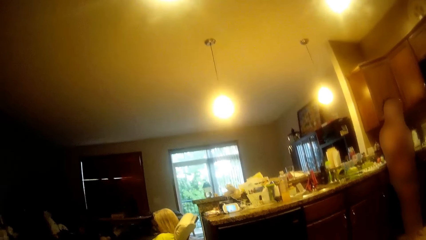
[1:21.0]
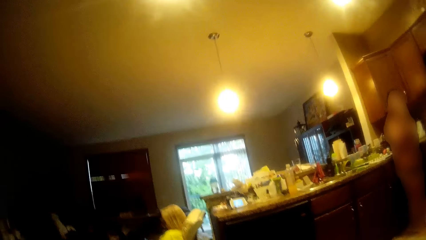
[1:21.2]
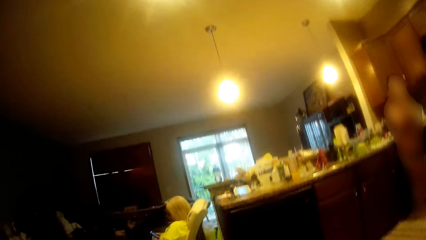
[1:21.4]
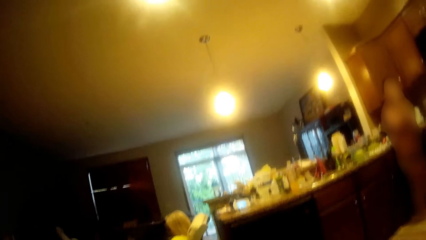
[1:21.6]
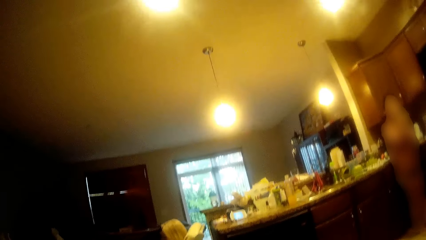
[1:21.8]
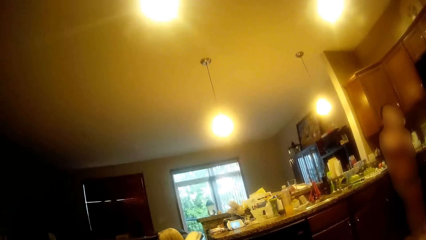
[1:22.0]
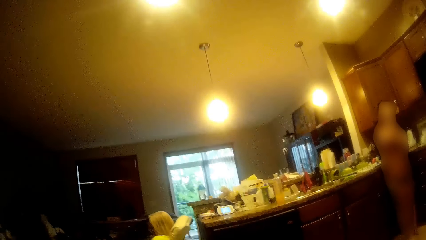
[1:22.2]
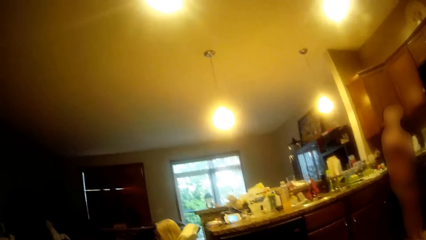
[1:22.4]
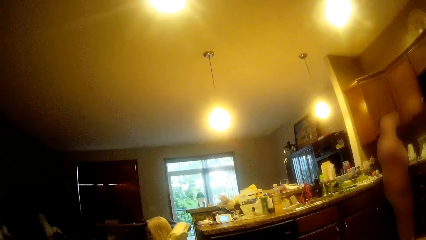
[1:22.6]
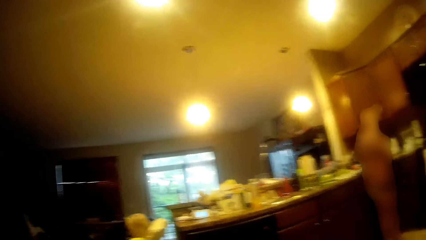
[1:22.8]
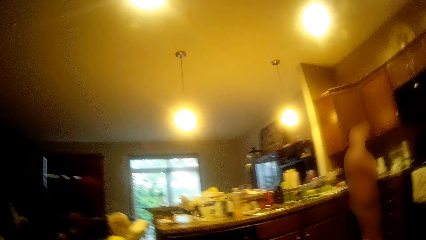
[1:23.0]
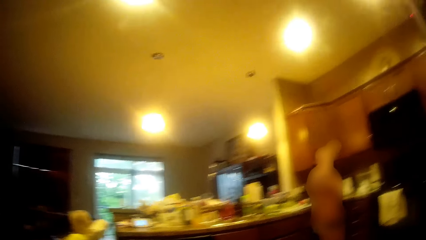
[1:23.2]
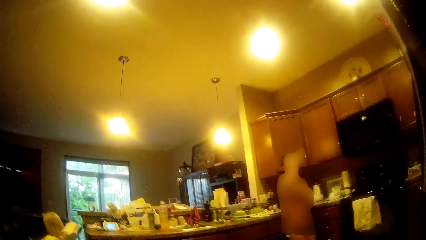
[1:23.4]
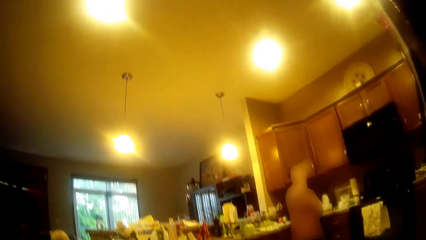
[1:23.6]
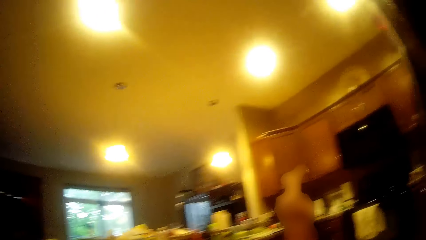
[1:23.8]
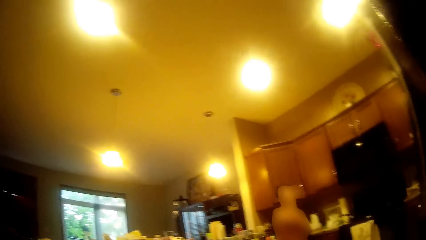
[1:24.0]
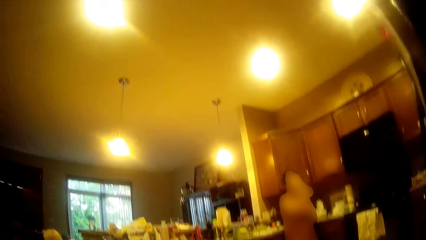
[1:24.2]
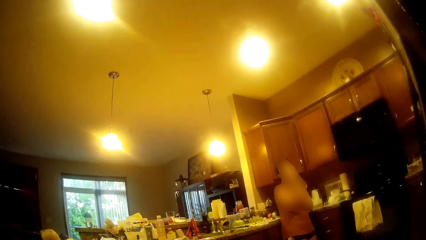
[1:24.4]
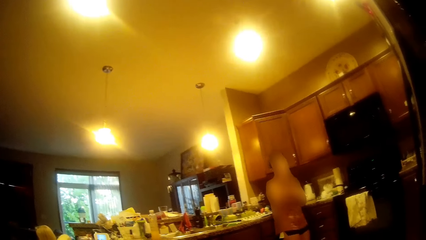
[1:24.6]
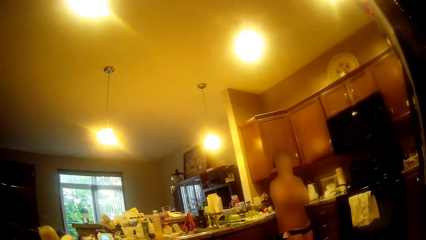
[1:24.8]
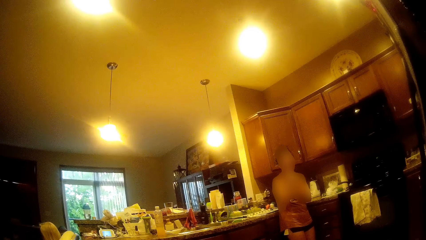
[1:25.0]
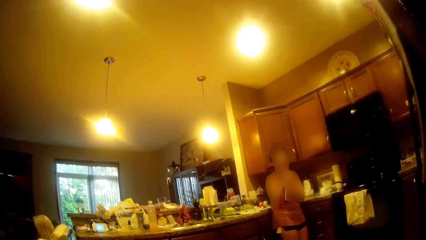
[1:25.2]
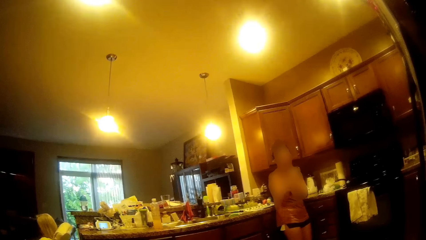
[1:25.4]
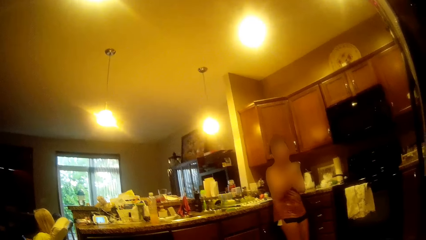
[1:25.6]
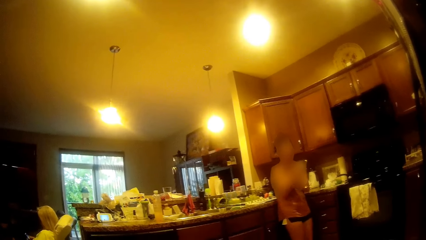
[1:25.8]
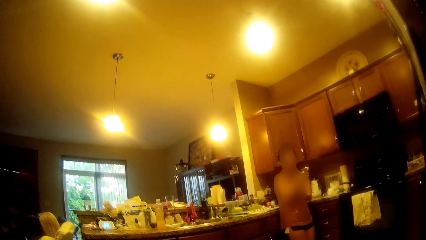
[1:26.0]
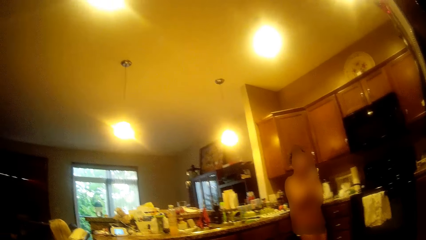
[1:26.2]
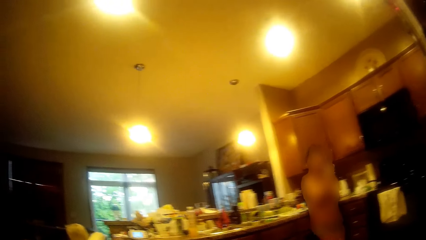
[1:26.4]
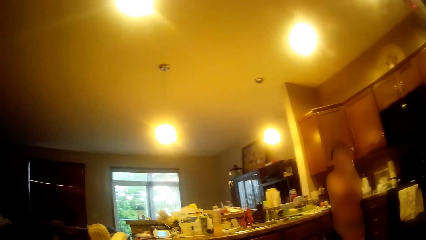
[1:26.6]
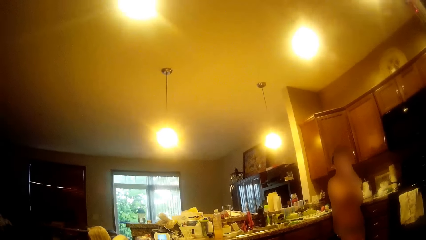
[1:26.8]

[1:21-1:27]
The lady pats her hair with her left hand. She drinks water from the bottle in her right hand. She holds the bottle. She drinks water from the bottle in her right hand again.

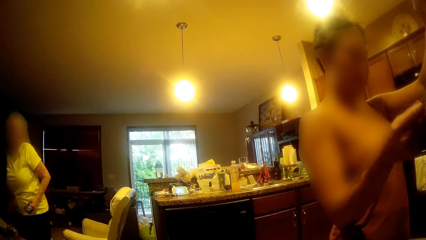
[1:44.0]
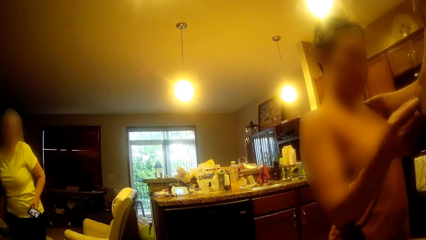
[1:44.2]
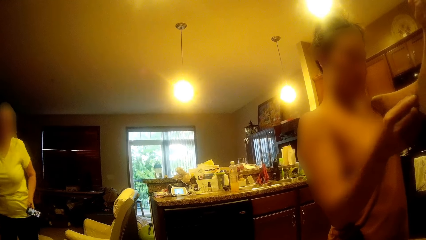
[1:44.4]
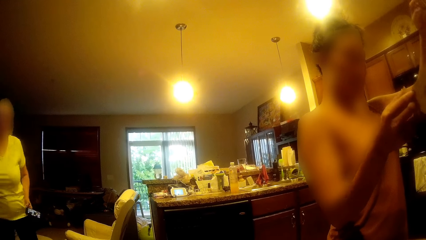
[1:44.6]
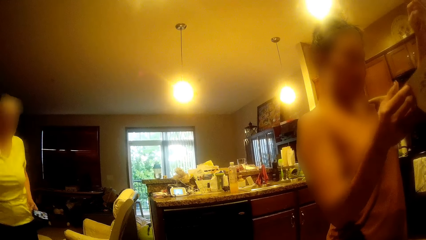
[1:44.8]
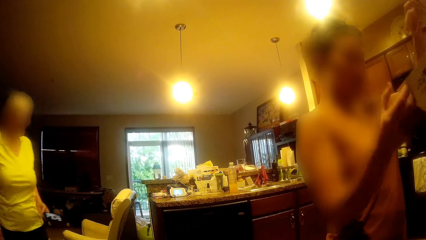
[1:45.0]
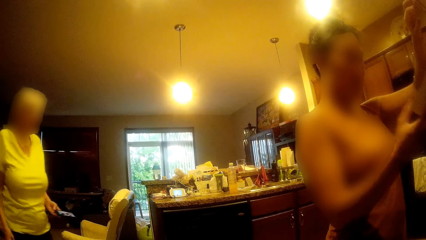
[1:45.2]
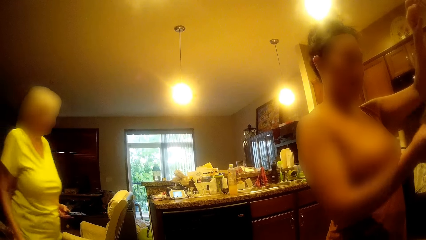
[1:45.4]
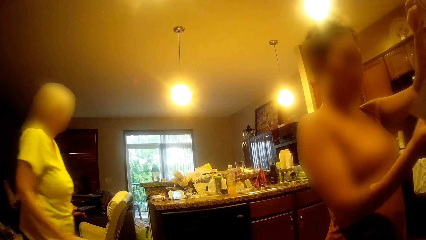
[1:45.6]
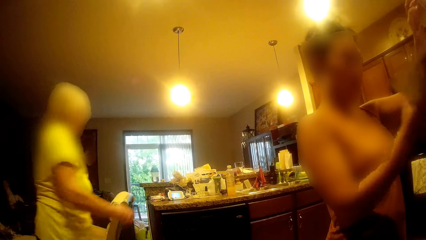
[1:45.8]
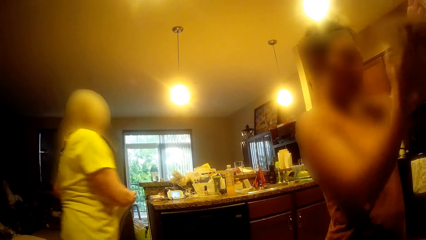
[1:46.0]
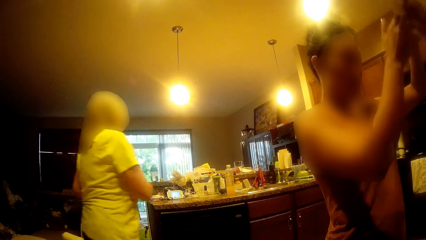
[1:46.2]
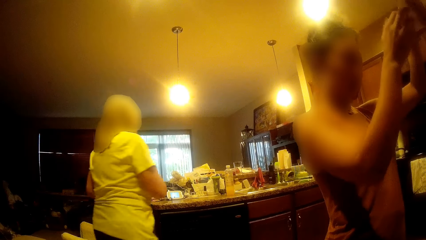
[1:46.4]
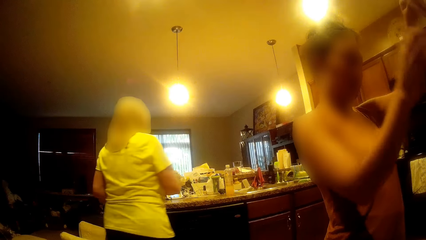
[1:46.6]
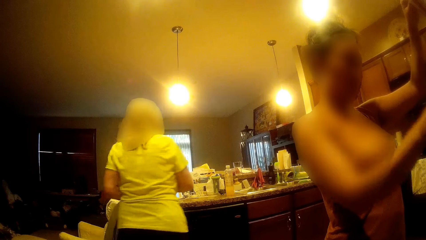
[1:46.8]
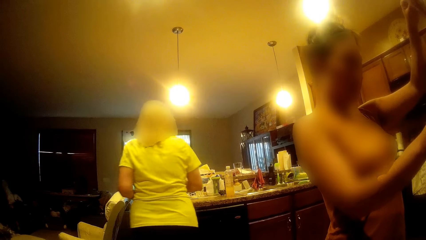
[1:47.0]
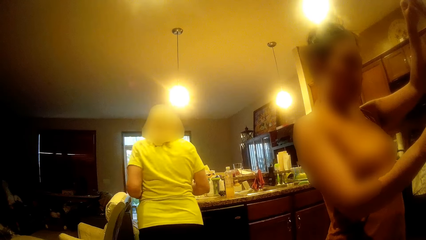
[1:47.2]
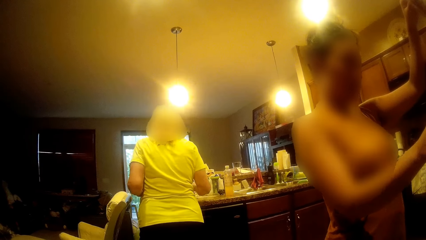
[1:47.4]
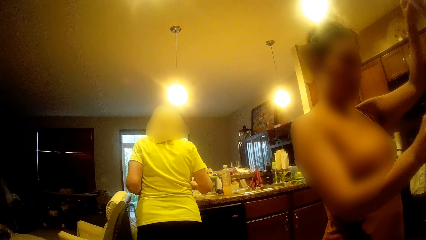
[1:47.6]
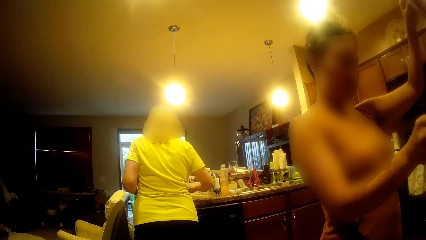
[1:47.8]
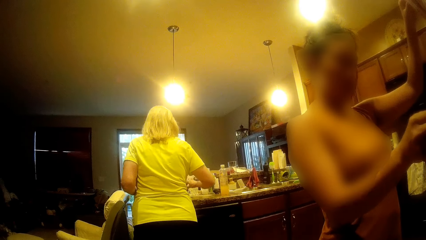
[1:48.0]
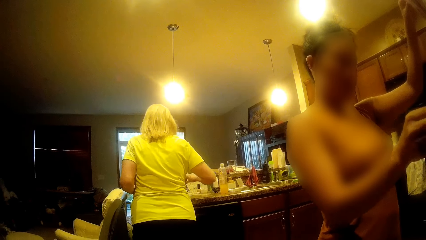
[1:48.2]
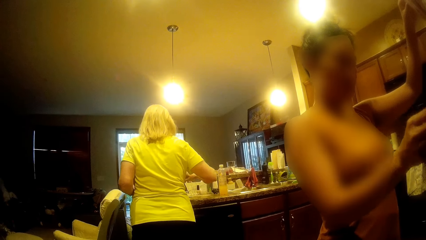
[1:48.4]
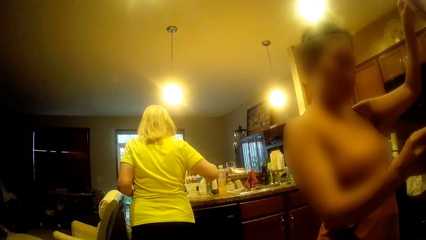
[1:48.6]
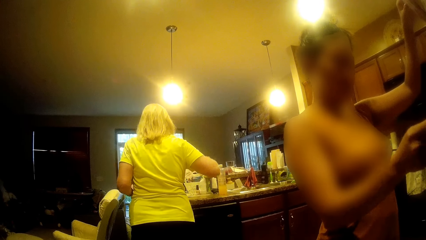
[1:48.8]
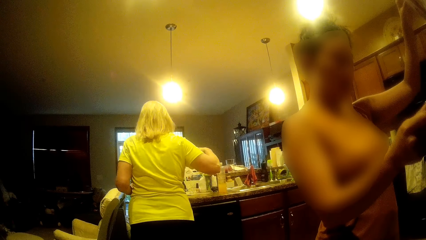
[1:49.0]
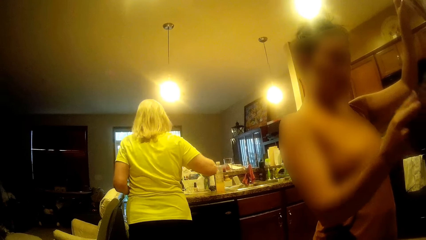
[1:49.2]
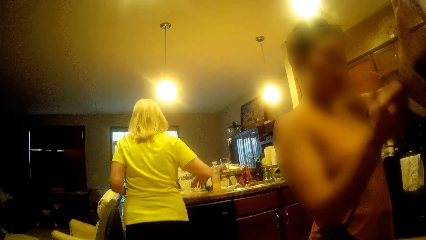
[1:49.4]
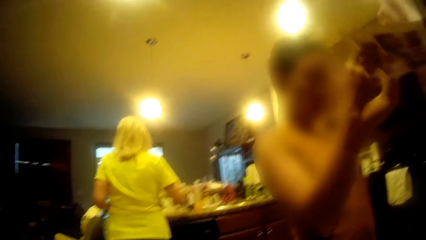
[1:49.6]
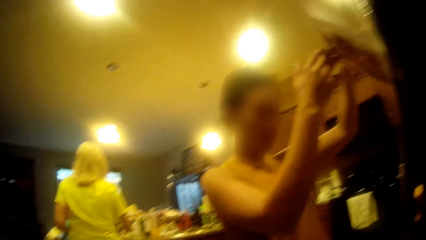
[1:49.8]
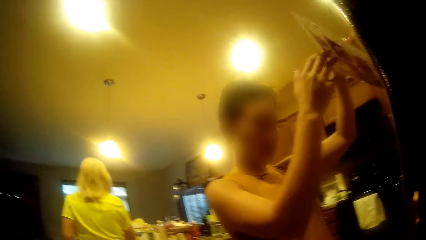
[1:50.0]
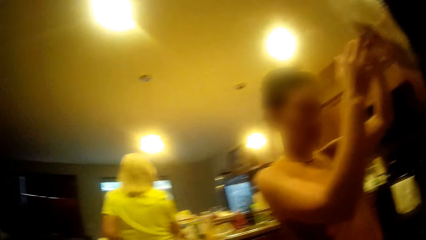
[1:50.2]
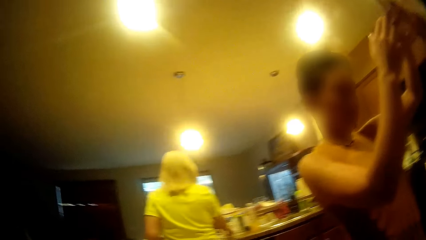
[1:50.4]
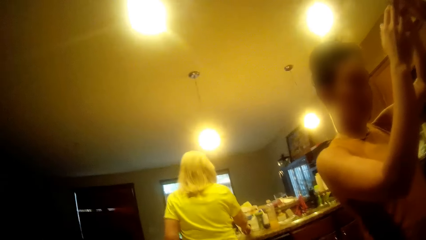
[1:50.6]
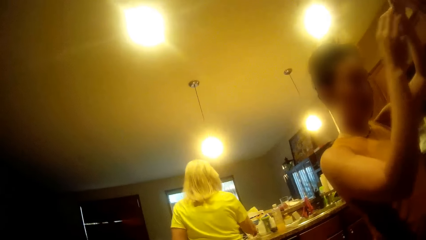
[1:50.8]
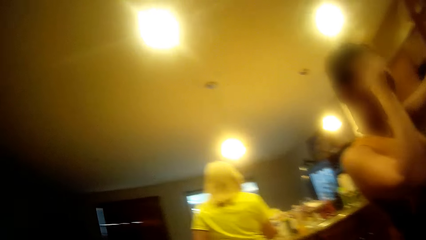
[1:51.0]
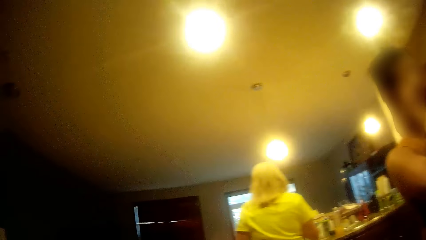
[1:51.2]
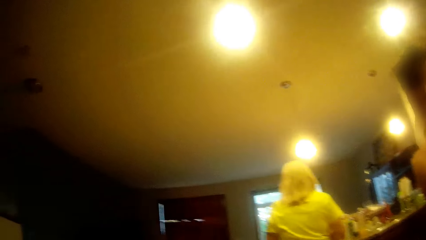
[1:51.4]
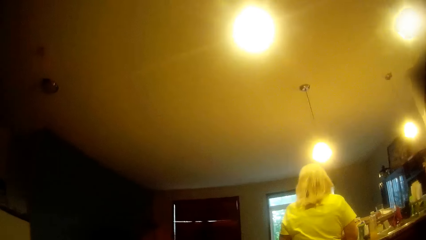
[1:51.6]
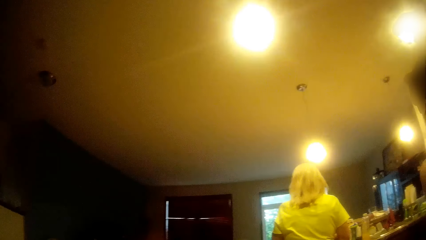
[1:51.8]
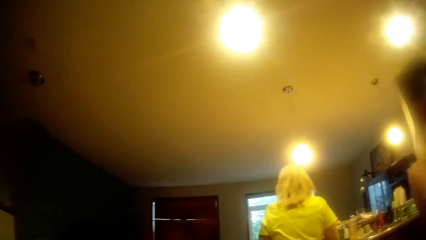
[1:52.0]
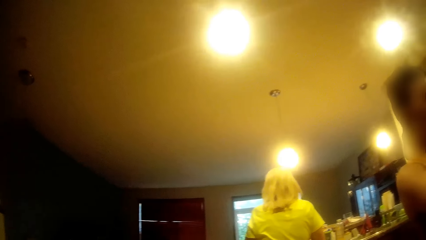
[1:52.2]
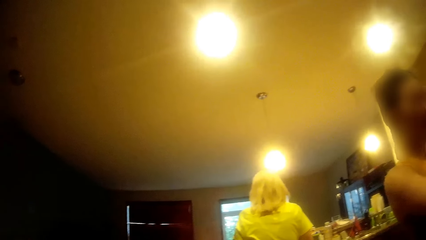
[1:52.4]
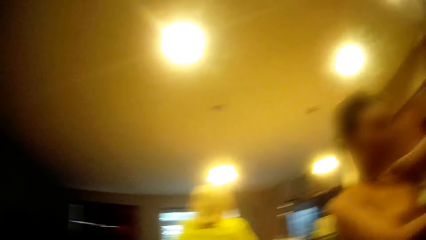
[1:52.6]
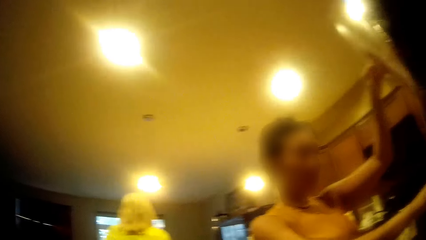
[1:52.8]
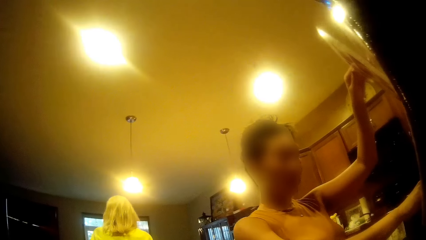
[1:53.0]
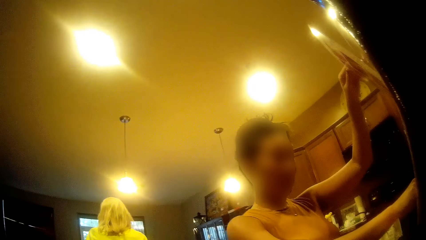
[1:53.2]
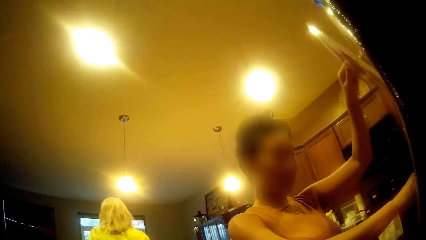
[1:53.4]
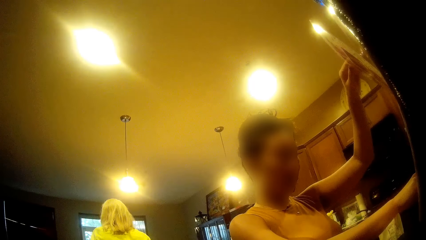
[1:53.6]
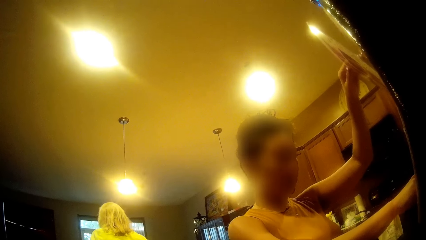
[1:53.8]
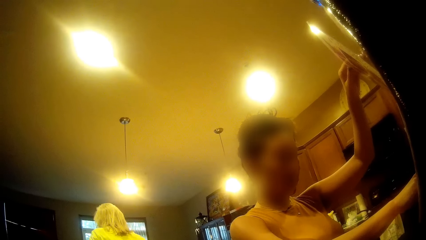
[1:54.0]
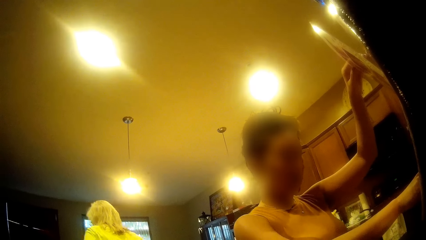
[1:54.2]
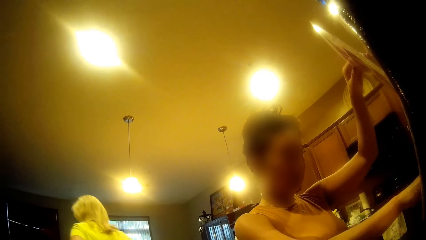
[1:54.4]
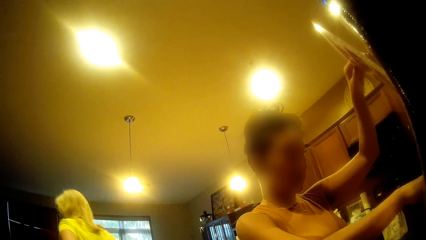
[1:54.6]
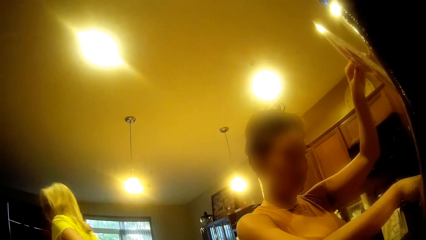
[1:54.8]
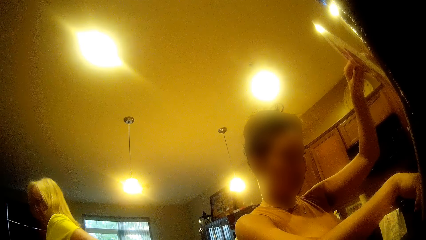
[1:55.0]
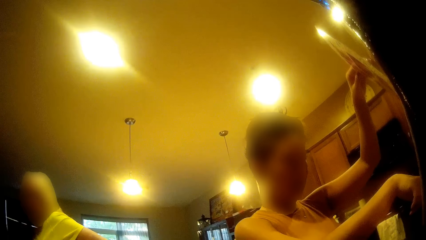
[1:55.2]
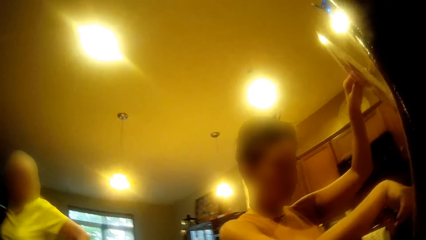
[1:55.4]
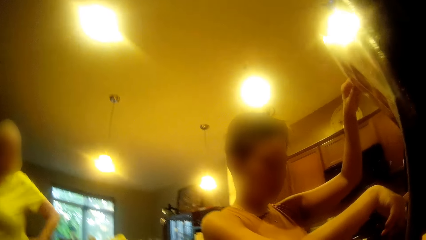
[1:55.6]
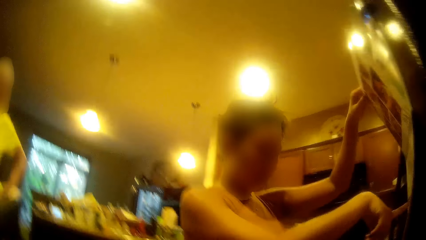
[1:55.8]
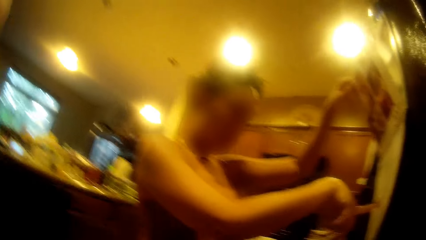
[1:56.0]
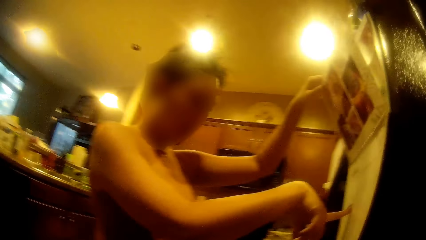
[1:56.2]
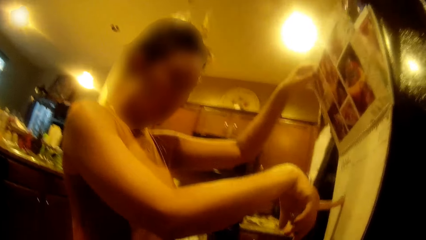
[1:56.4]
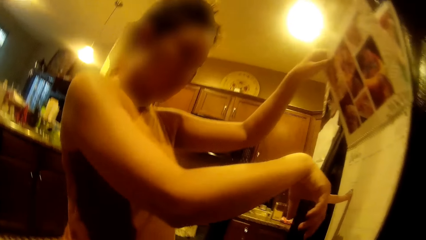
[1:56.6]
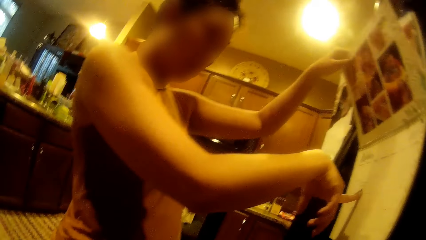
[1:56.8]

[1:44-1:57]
A woman walks towards the kitchen. The lady flips a page of the calendar on the refrigerator with her right hand. The woman touches a wire on the kitchen table with her right hand. The lady stares at the calendar. She flips a page of the calendar on the refrigerator with her right hand. She stares at the calendar. She touches her face with her right hand. She touches the calendar on the refrigerator with her right index finger.
